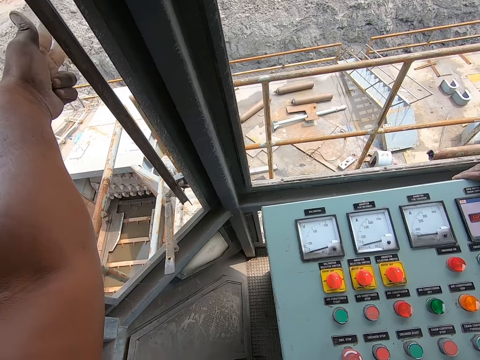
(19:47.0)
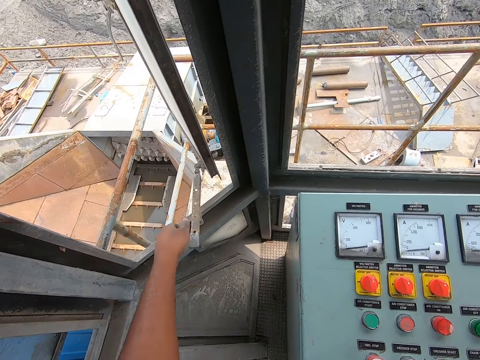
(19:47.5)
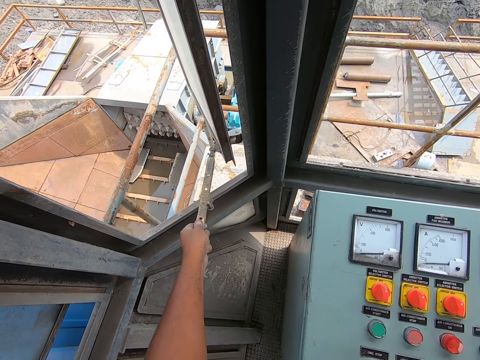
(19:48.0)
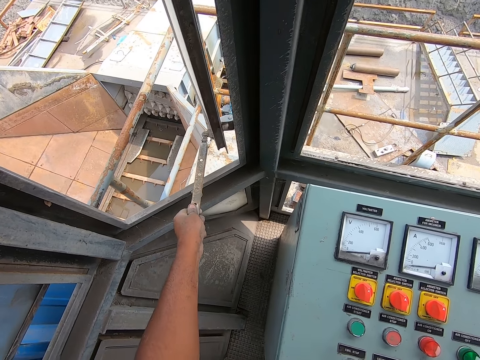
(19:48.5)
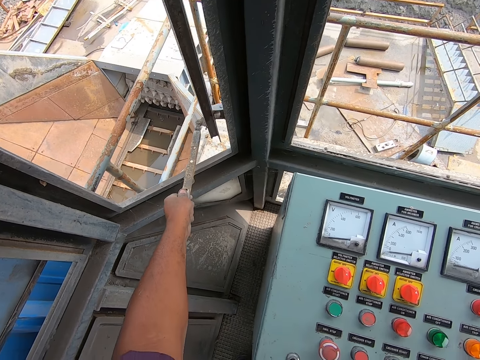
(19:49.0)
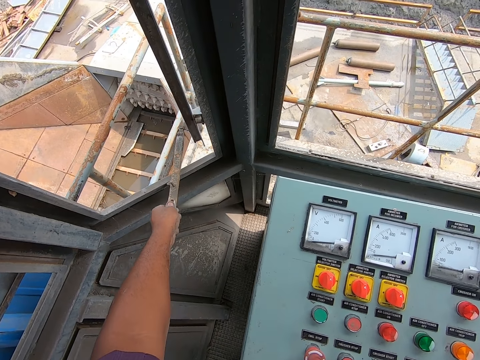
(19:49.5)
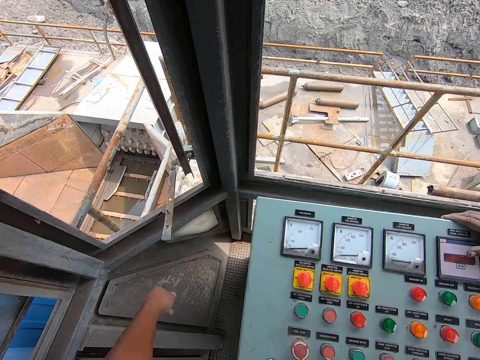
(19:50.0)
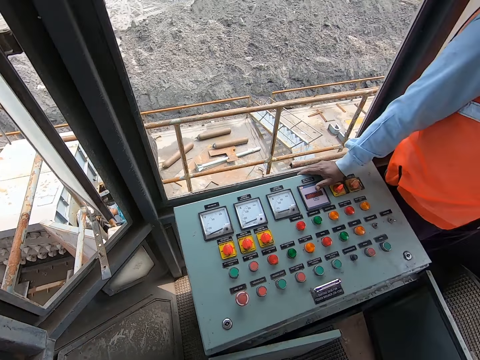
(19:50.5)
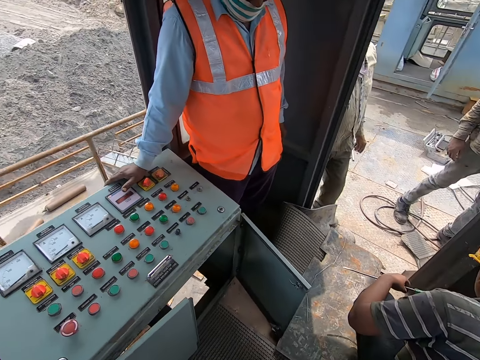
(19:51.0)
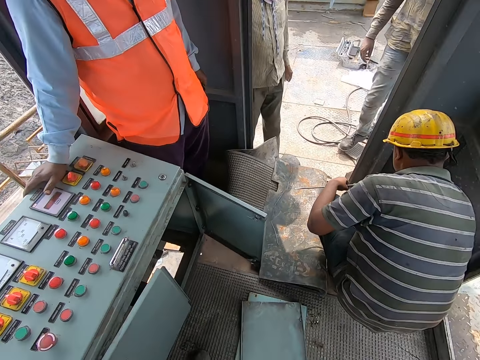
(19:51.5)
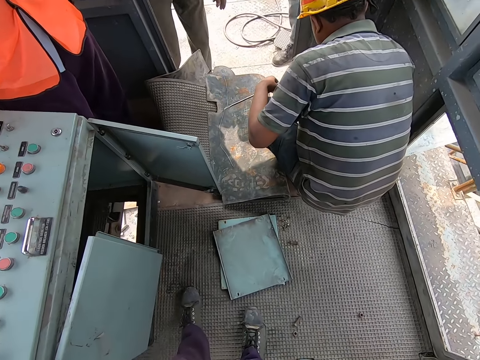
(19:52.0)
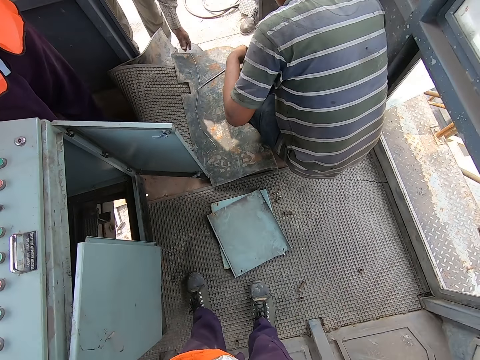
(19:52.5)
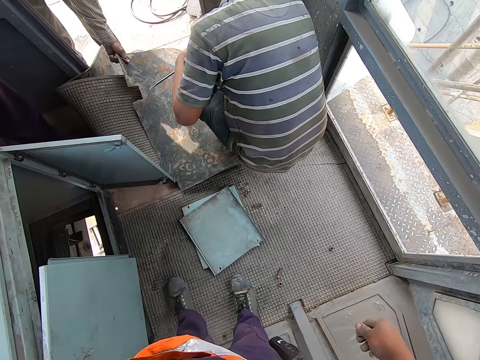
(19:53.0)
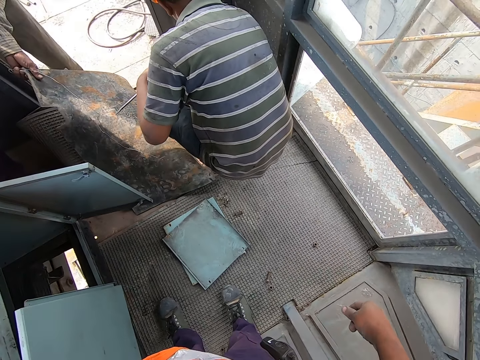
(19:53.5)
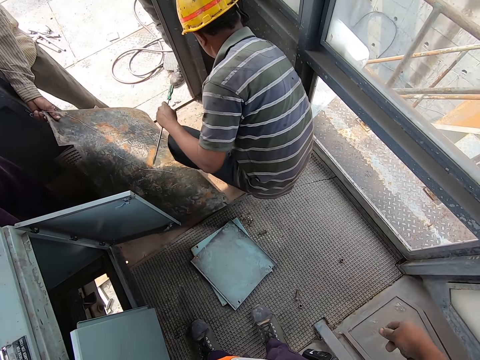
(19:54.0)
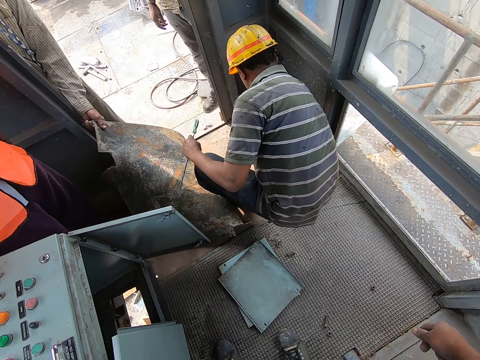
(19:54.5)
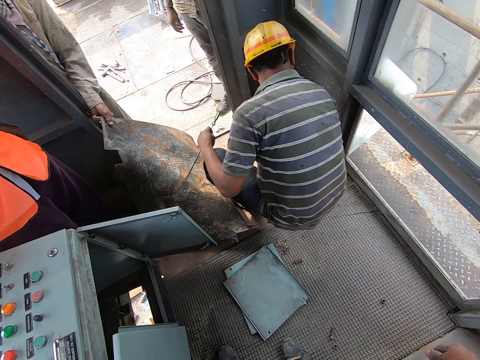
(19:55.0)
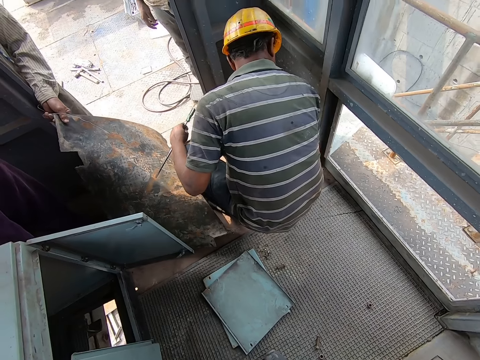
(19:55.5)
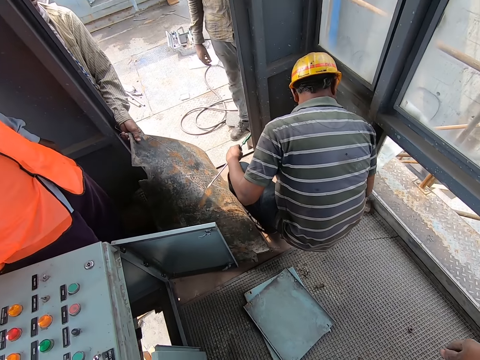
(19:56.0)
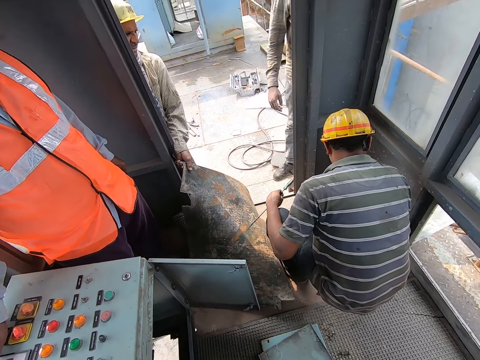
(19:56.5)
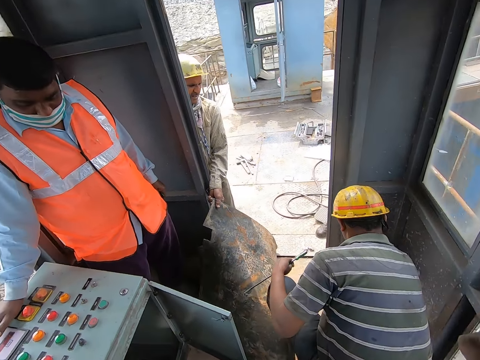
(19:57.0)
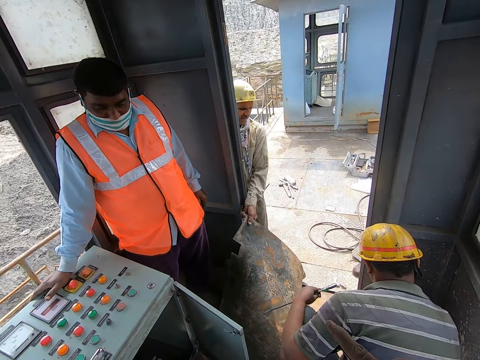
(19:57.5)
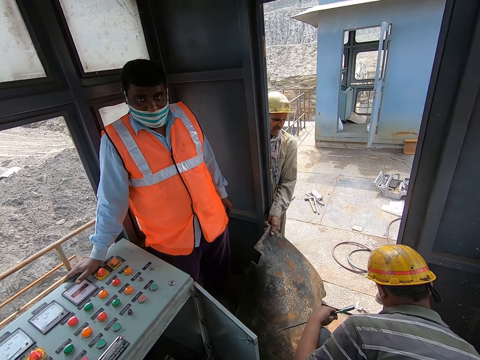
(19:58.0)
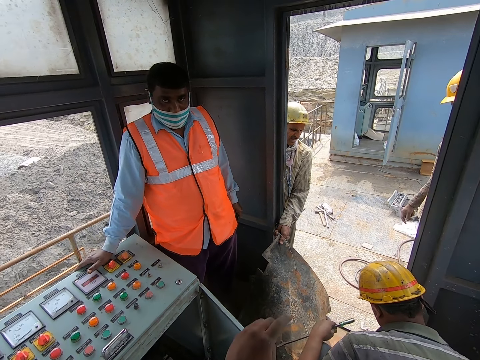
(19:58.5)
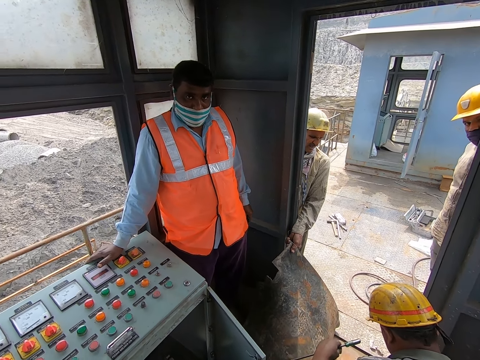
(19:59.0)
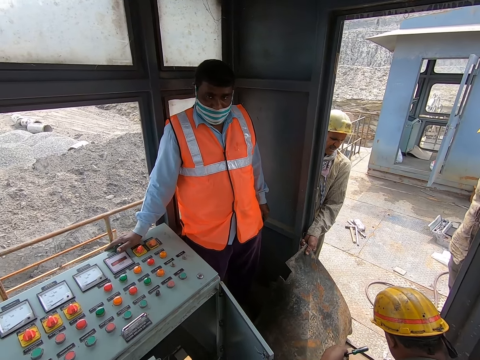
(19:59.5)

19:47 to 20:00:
The camera wearer opens the window. He pushes the window. He touches the window handle. He looks around the construction site. He moves his hand. He points at the control box.

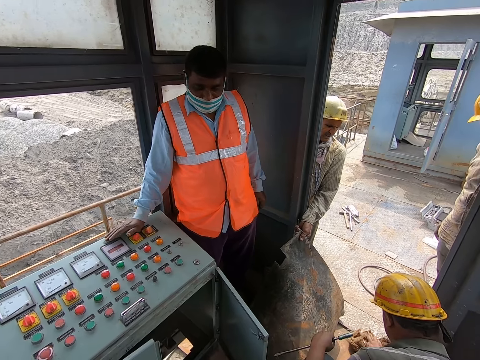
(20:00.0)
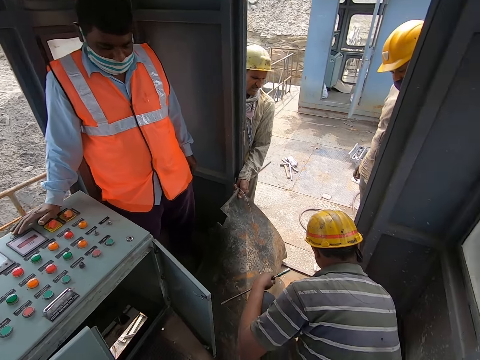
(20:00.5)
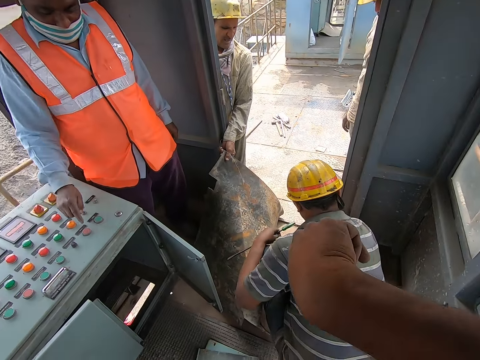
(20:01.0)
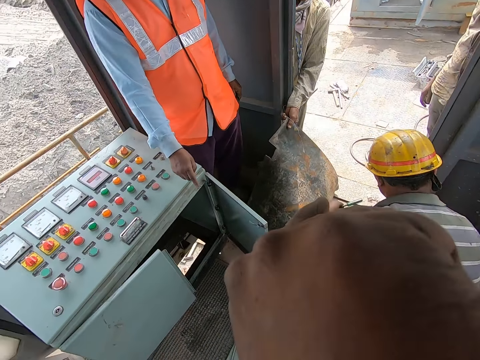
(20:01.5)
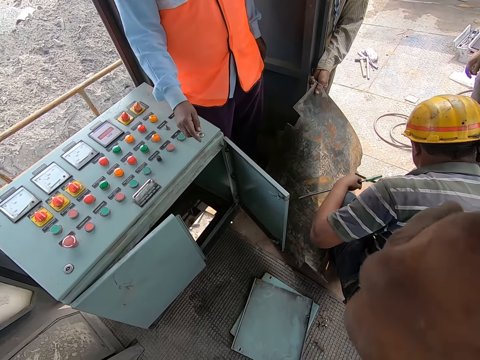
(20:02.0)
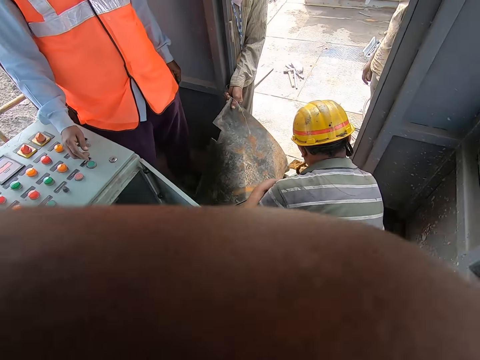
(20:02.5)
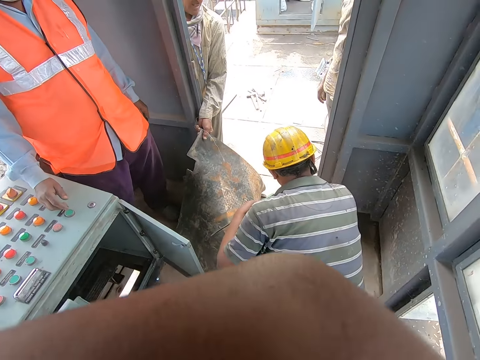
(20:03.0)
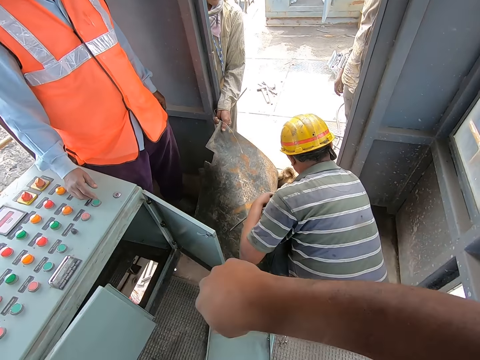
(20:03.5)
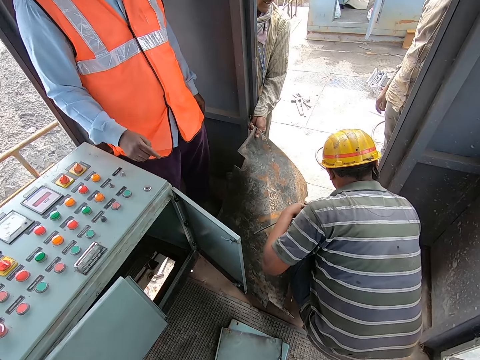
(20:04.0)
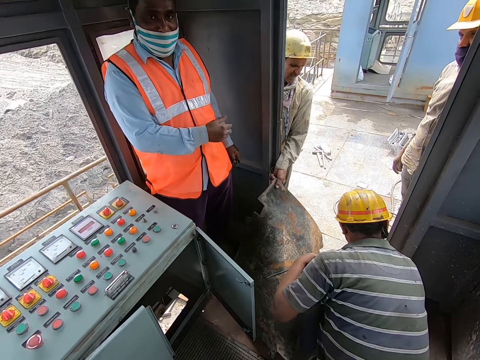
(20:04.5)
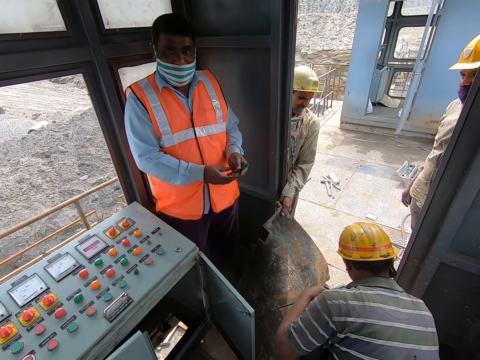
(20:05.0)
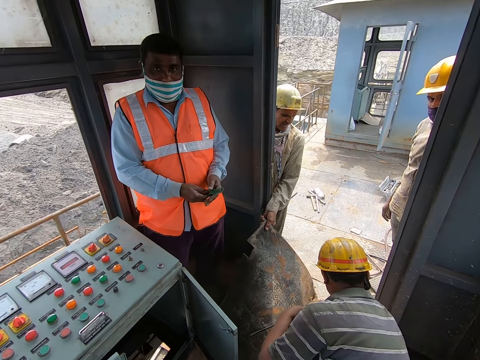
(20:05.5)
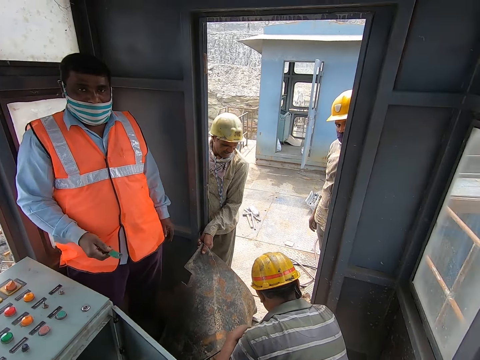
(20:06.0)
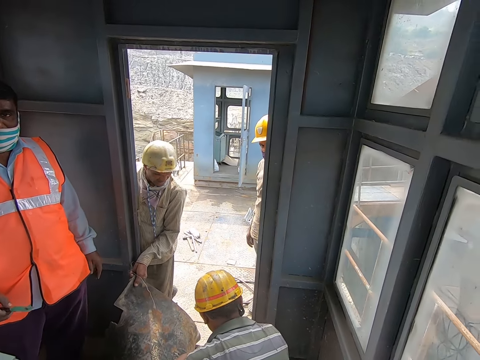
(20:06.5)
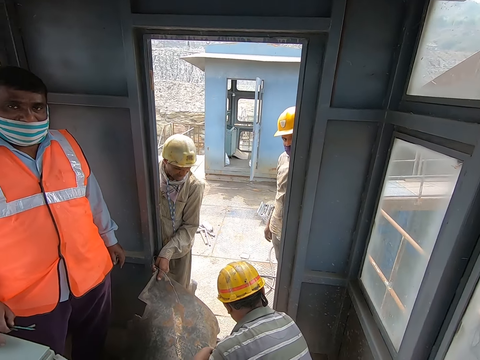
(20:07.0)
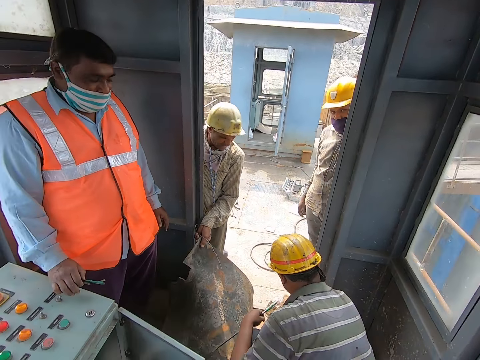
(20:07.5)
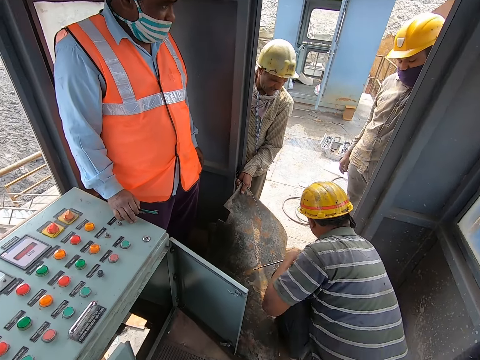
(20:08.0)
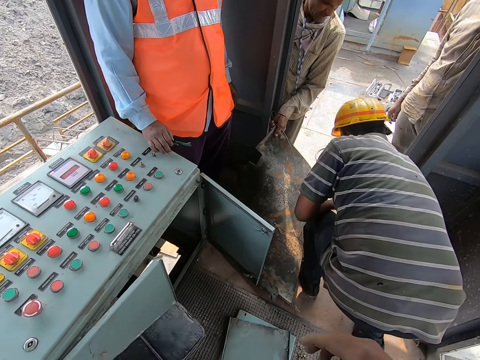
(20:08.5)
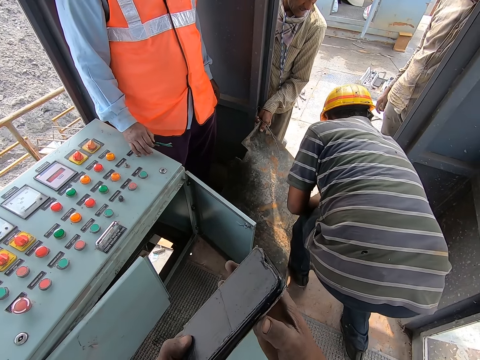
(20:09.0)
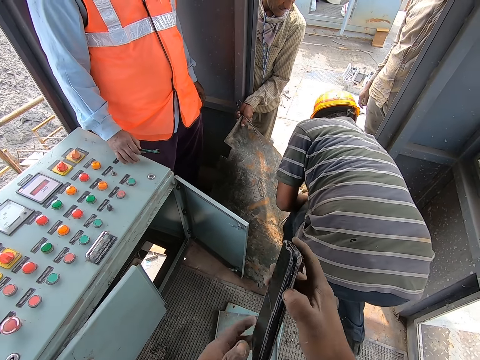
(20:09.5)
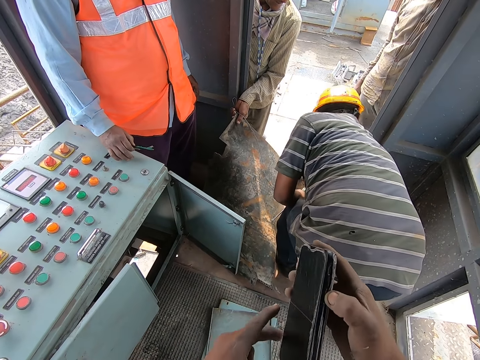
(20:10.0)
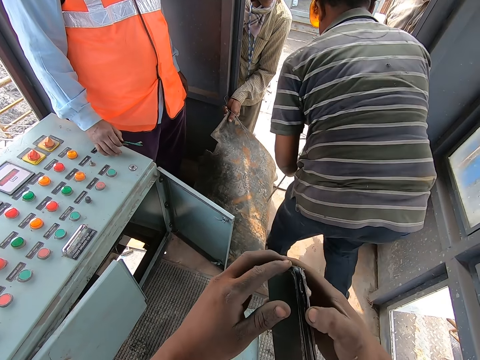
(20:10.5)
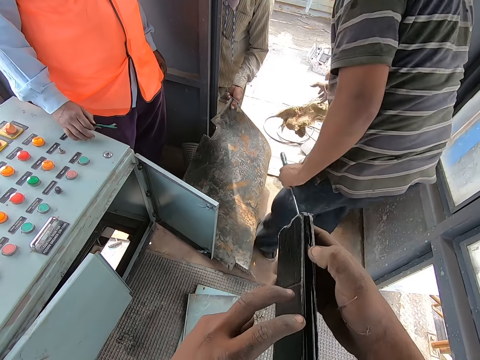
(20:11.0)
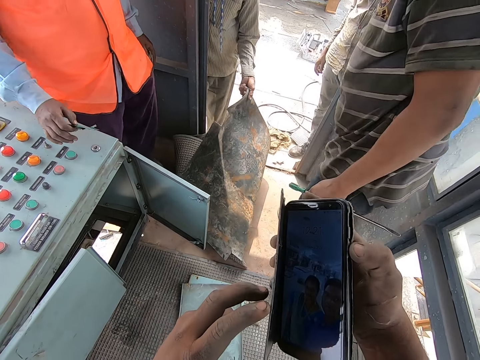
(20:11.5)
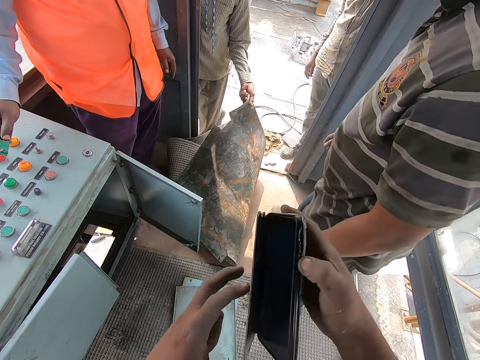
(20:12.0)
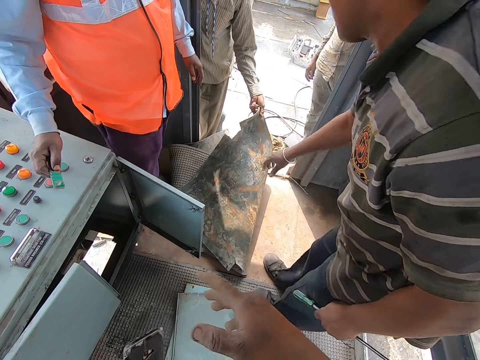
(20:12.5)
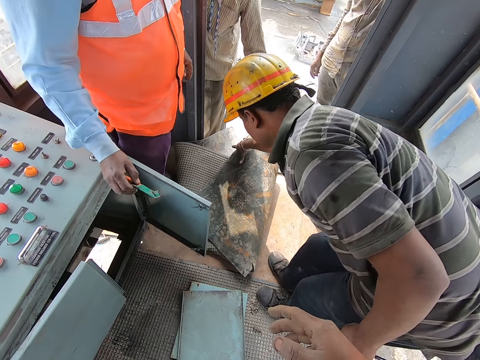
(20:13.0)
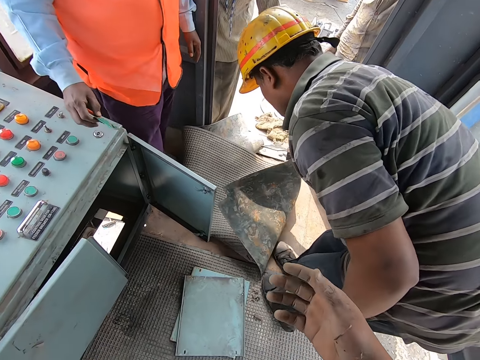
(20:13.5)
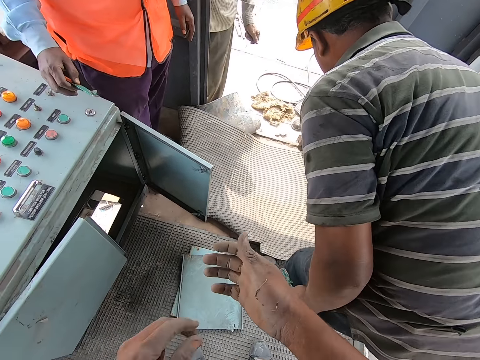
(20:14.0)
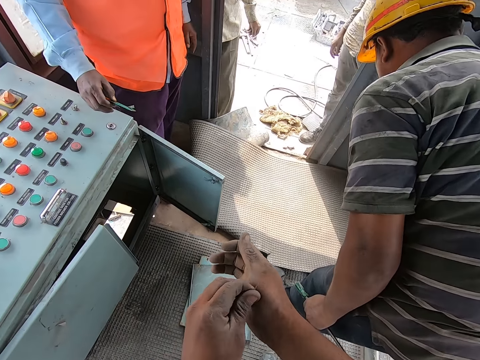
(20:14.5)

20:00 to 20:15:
The camera wearer wipes the face with his arm. He talks to a person. He takes a phone. He opens the phone case. He looks at the phone. He puts the phone aside. He removes the dirt on his hand.
